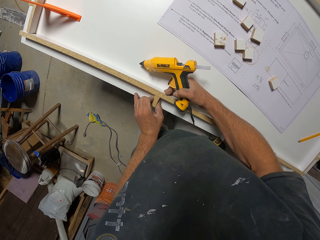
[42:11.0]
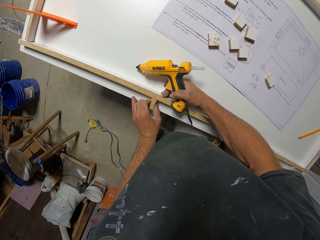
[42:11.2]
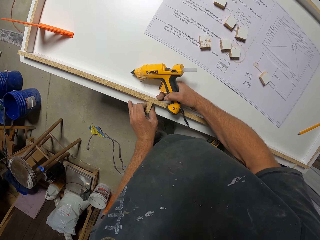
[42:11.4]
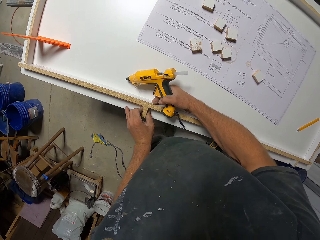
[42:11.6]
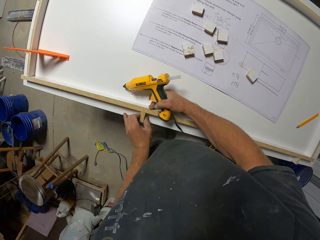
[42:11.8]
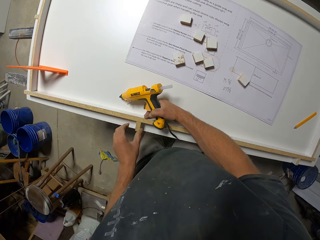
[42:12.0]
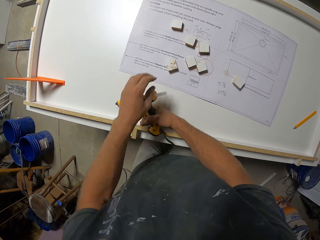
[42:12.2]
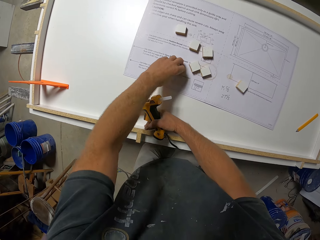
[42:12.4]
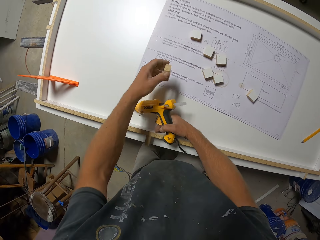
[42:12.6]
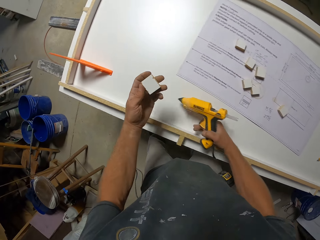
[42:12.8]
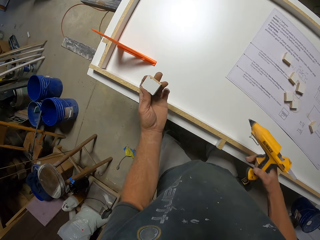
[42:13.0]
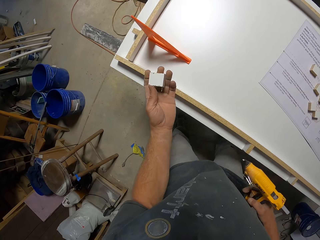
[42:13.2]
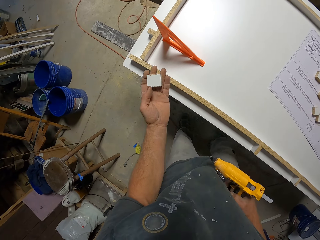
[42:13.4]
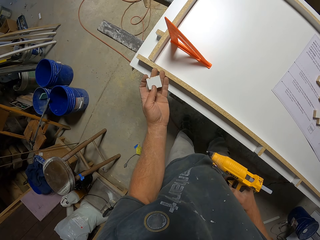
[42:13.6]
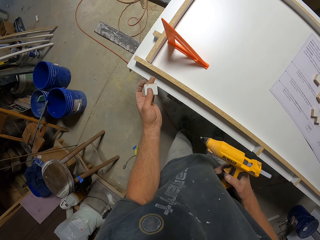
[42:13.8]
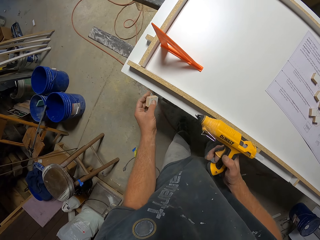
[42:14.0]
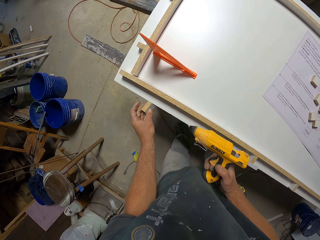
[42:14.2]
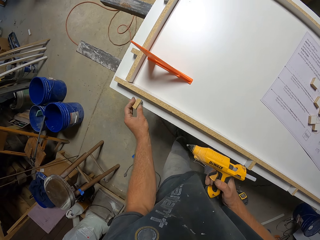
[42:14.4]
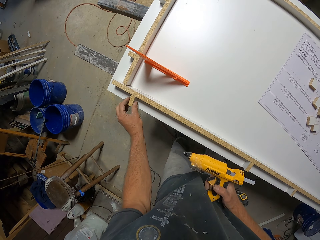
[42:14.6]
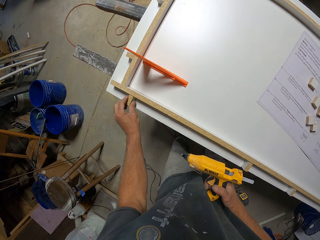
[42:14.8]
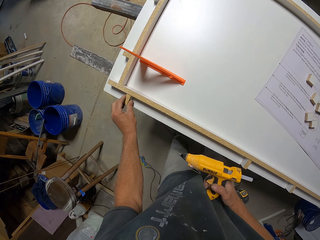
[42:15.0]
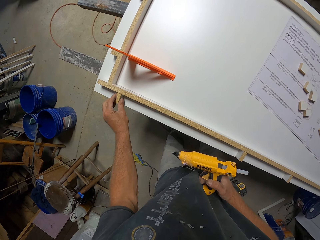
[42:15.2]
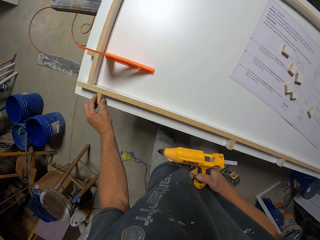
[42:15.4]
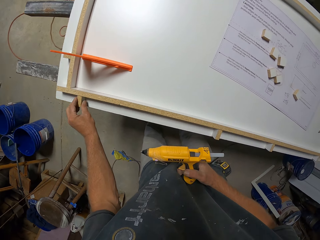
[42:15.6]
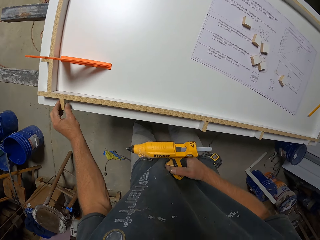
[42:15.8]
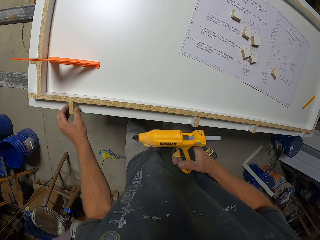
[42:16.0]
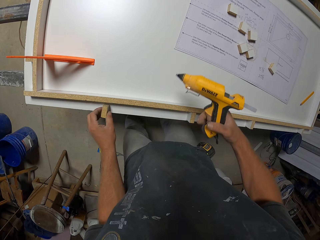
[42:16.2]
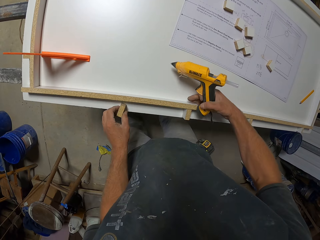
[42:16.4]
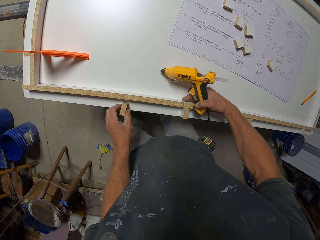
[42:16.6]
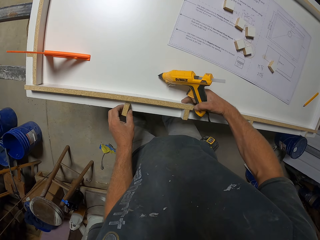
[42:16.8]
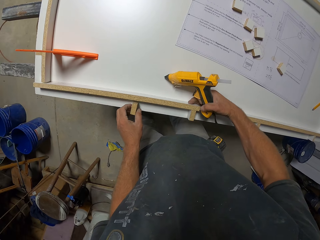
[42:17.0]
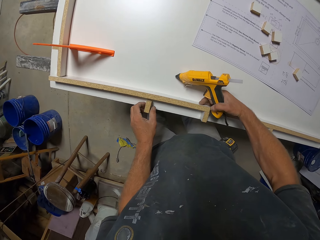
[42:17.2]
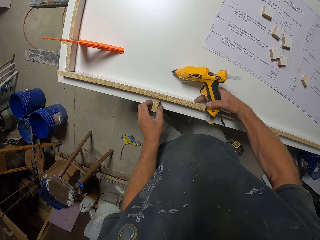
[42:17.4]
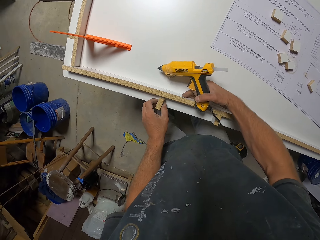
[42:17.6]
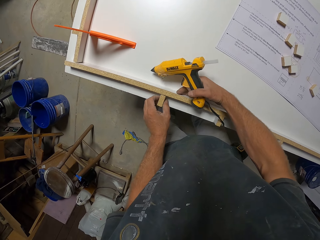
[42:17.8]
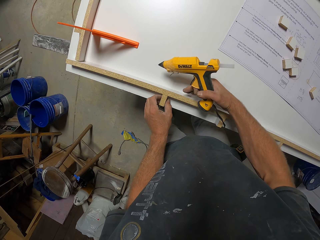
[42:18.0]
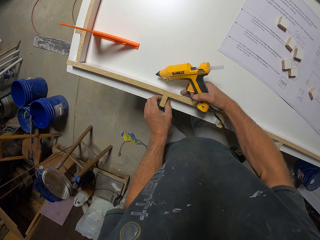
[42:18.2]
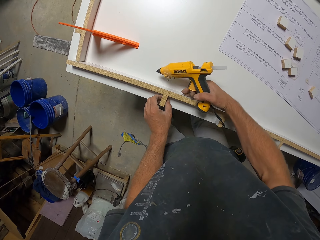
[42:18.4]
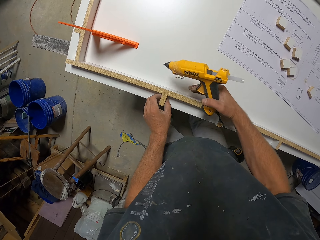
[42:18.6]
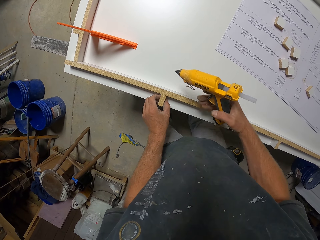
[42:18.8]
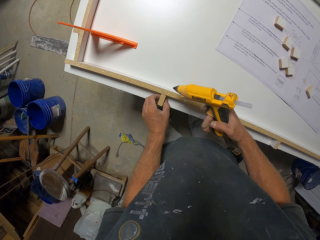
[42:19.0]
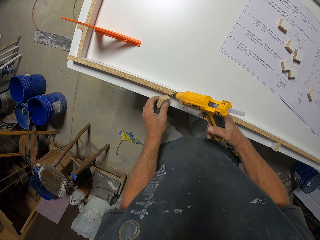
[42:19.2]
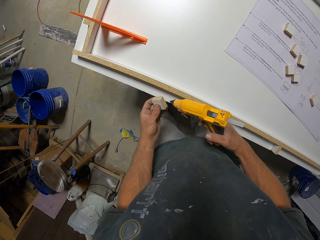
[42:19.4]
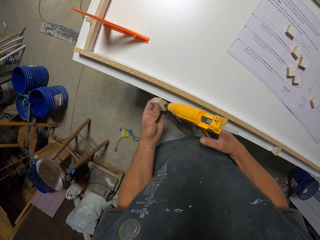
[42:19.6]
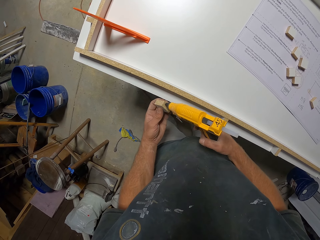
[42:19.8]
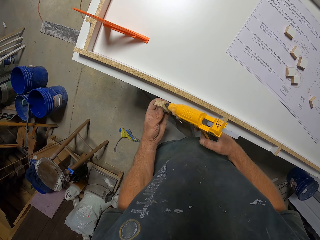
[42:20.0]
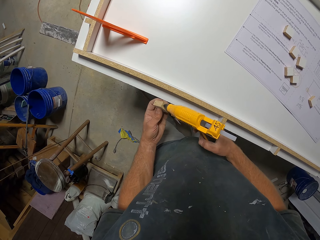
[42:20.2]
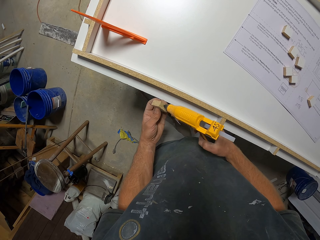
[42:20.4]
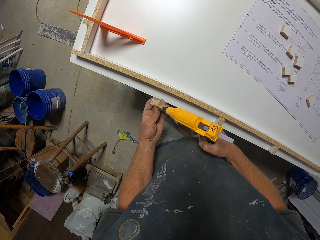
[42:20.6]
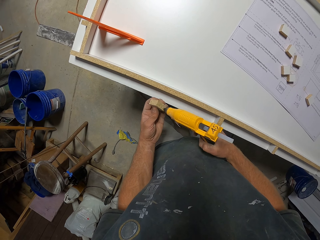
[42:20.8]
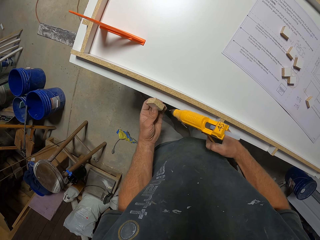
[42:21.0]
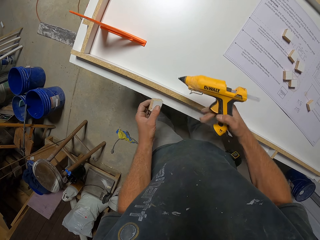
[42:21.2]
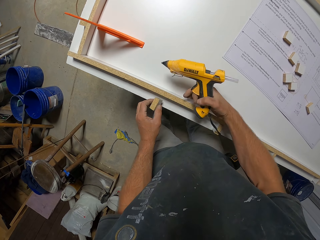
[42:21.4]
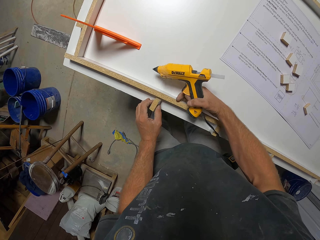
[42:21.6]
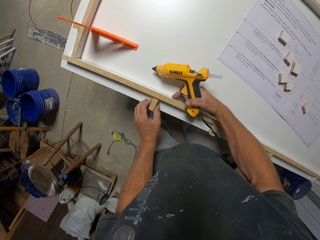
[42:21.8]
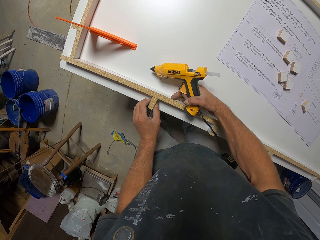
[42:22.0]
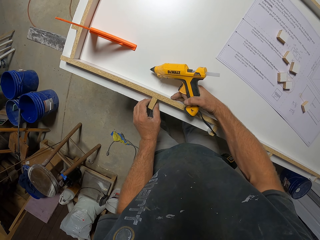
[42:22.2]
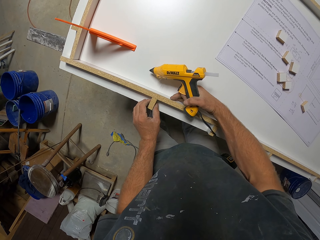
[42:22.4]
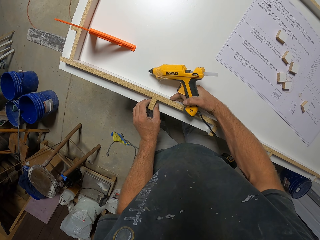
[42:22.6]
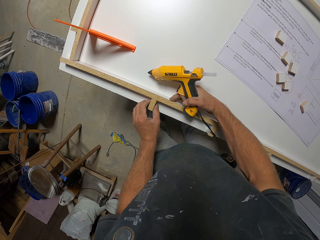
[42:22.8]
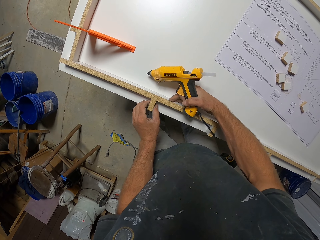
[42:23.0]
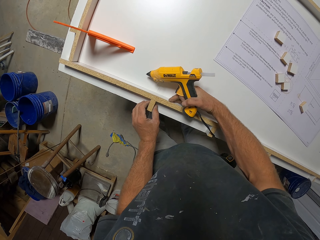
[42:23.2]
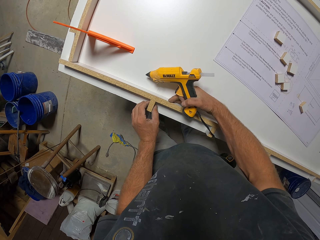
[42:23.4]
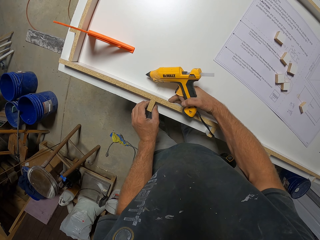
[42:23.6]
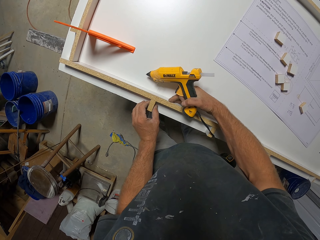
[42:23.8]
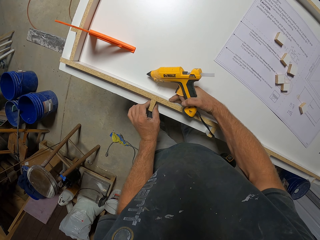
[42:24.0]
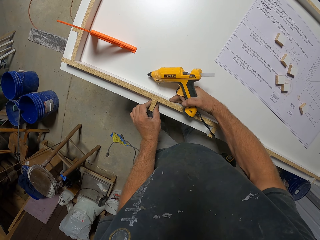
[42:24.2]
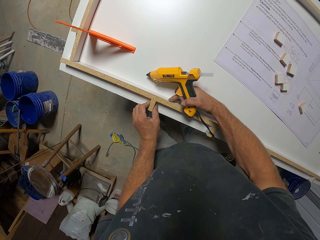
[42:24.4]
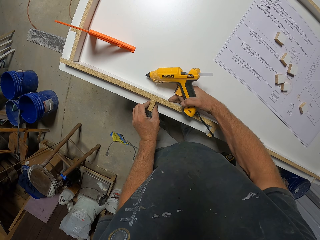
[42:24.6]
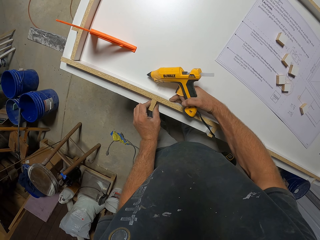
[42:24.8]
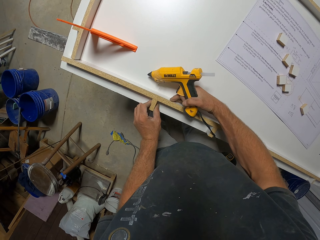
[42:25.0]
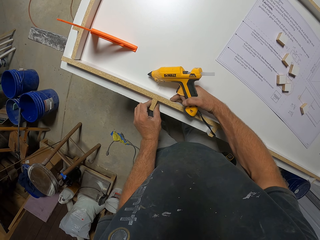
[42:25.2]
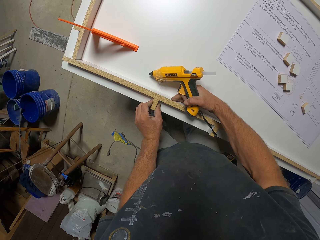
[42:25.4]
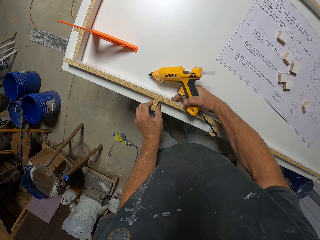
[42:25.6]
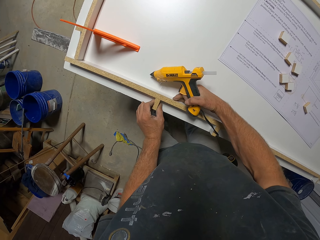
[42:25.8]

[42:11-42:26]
The camera wearer moves their hand away from a piece of wood. They pick up the piece of wood from the workbench. They remove their hand from a narrow wood strip. They move and put the piece of wood on the workbench. They move the other hand and move the piece of wood. They hold the narrow wood strip and put the piece of wood on the narrow wood strip. They move their hand along the narrow wood strip and move their hands away from the workbench. They apply glue on the piece of wood with the glue gun. They move their hands towards the workbench, stick the piece of wood on the narrow wood strip and hold the narrow wood strip.

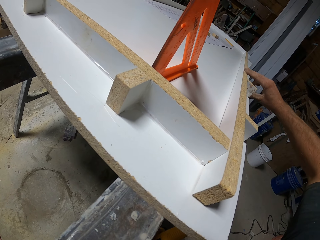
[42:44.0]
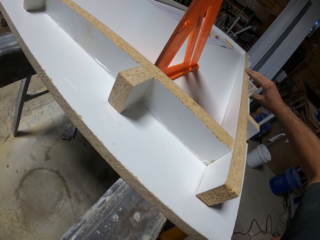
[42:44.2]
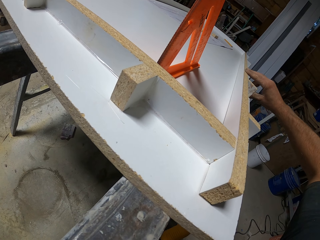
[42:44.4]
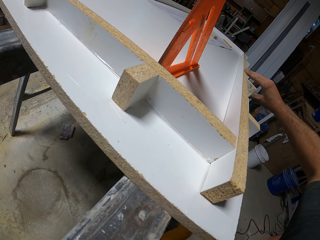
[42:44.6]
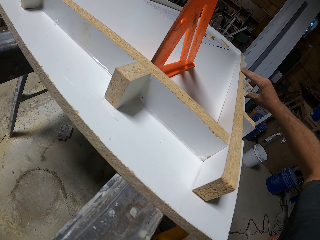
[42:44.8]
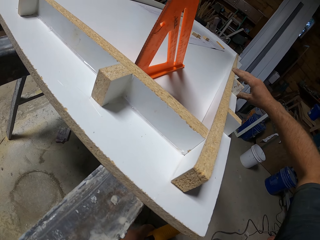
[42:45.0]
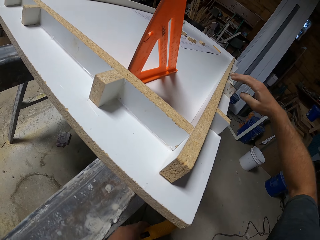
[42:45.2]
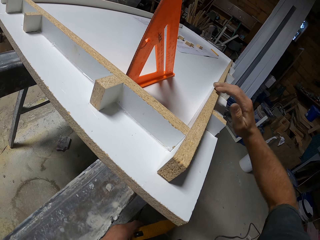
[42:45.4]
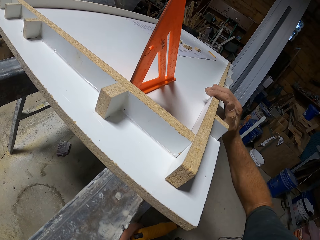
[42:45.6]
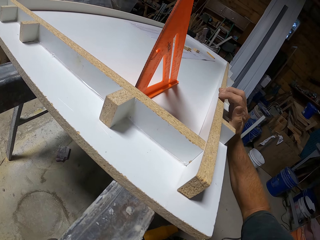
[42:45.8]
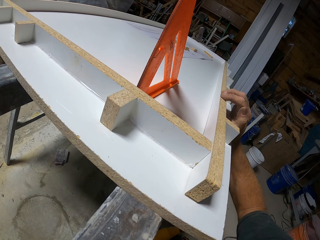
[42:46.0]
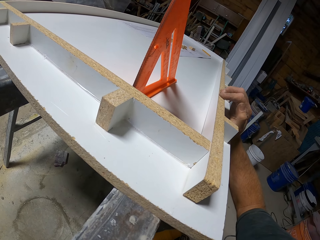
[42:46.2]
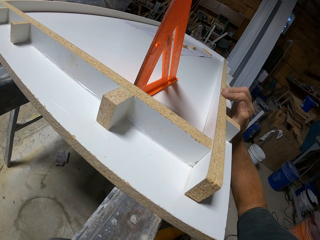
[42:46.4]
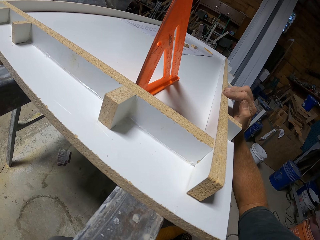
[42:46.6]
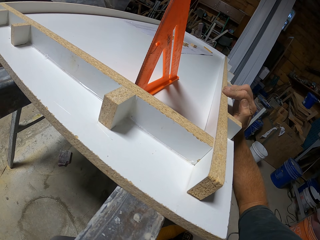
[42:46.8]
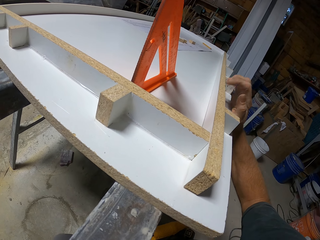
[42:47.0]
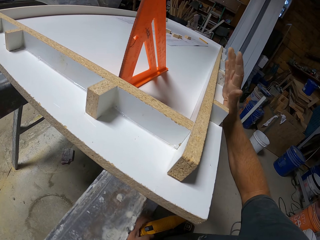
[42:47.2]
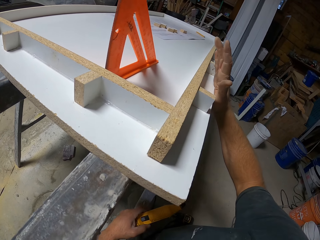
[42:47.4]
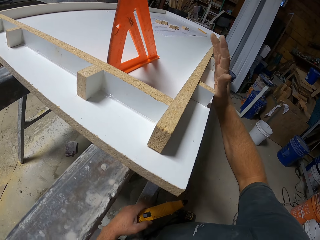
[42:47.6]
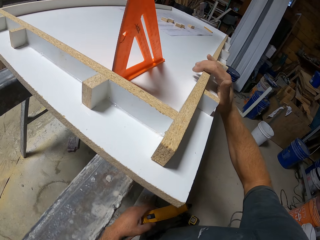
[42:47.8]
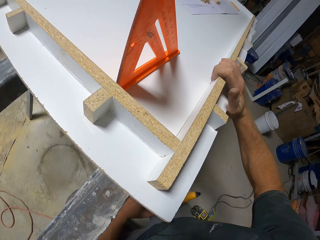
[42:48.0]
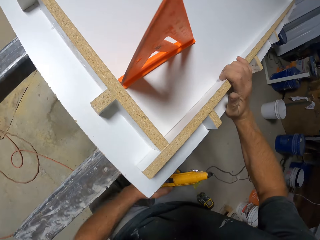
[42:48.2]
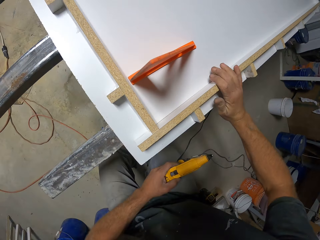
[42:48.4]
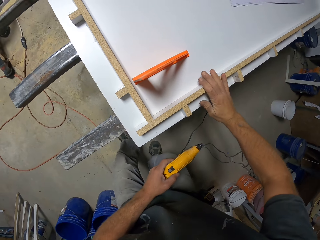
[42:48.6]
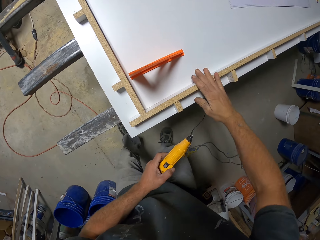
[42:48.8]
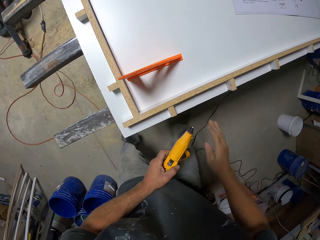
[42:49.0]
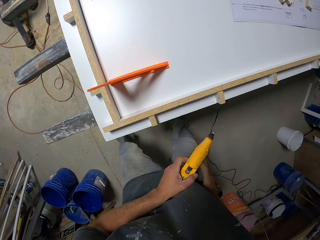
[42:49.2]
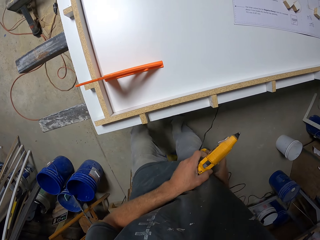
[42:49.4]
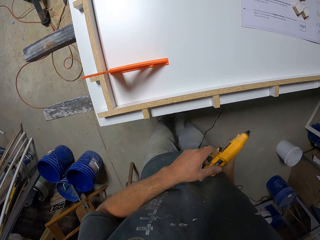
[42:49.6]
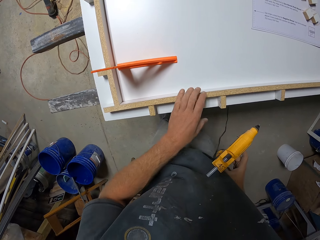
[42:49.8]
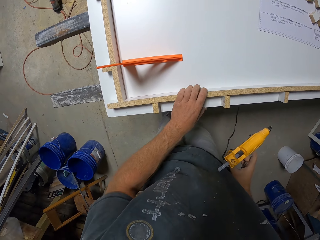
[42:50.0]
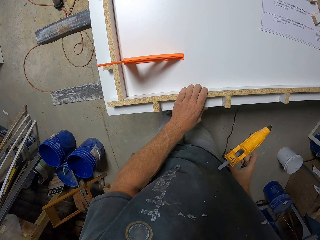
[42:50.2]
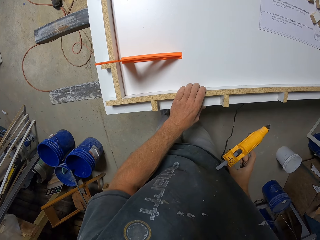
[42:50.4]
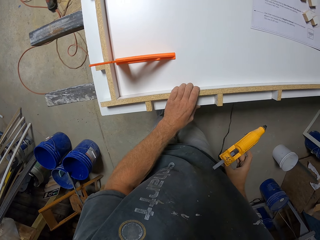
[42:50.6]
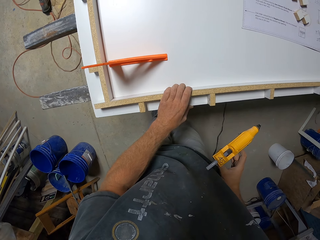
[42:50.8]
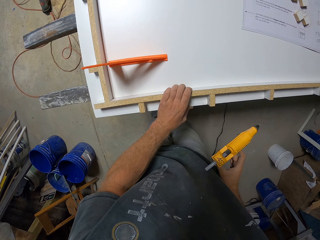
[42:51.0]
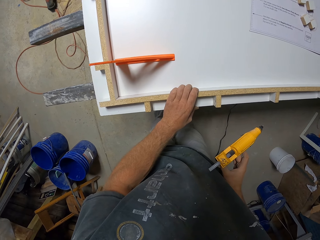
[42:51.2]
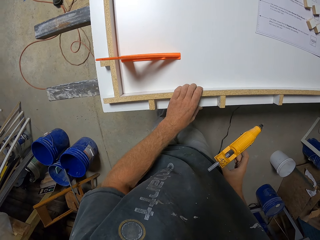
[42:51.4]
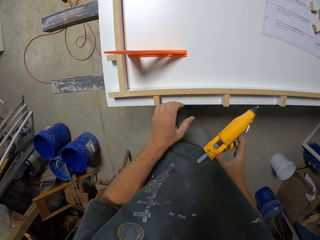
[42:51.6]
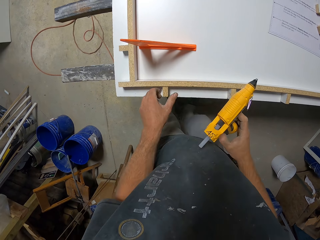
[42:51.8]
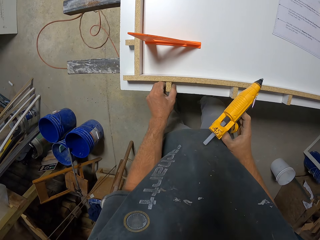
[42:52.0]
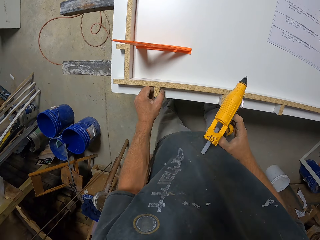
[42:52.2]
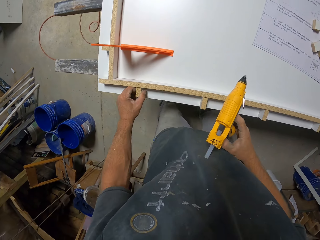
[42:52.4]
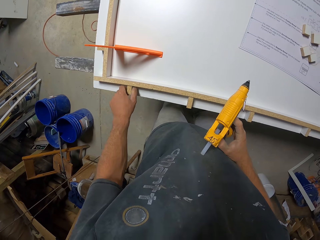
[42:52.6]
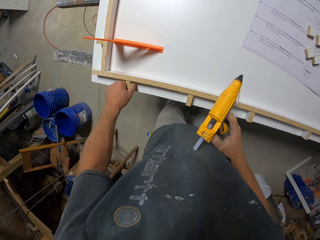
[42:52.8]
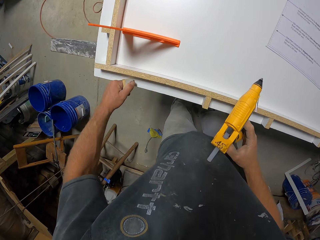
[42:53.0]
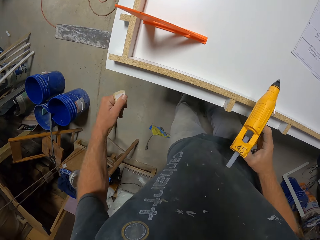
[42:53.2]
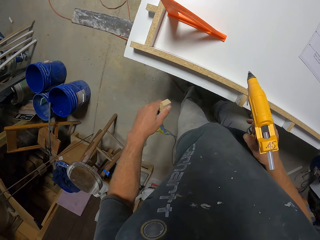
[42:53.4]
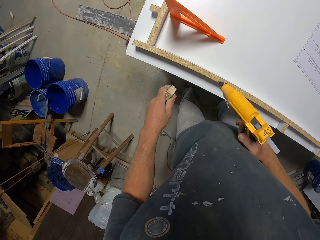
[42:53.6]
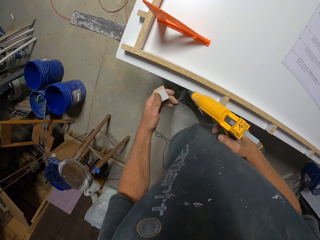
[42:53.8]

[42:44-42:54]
The camera wearer moves their hand along a narrow wood strip and presses the narrow wood strip. They lift their hand and press the narrow wood strip. They stand and remove their hand from the narrow wood strip. They hold the glue dispenser gun with the other hand. They move and press the narrow wood strip. They shake the piece of wood. They remove their hand from the wood and pull the wood. They pick up the piece of wood.
